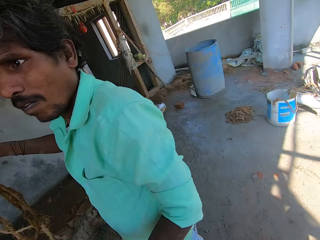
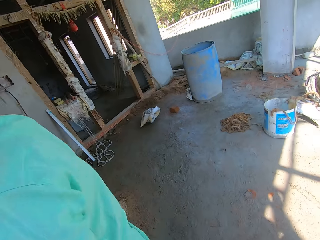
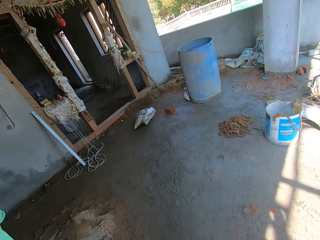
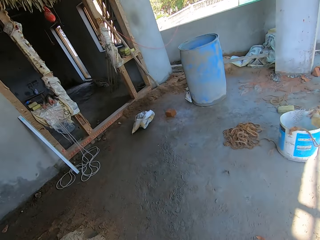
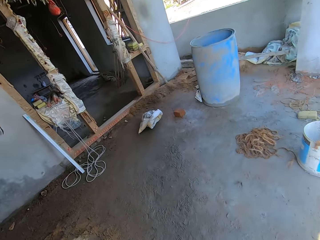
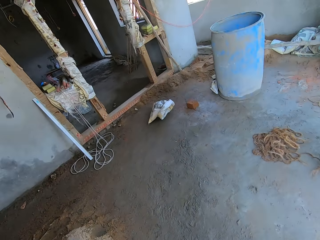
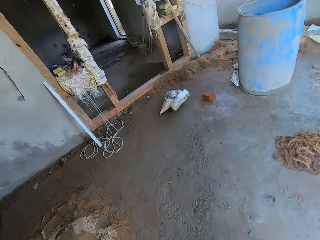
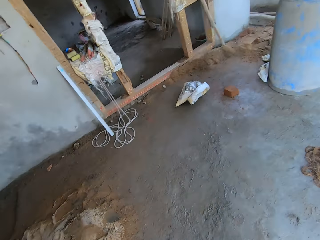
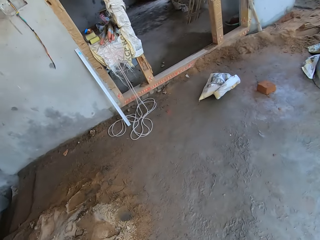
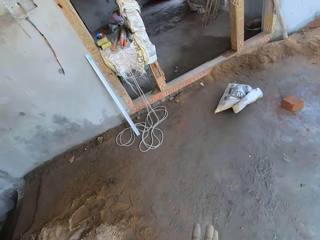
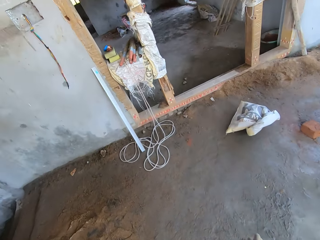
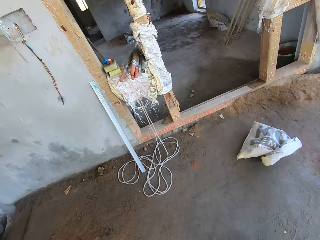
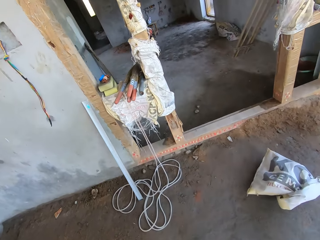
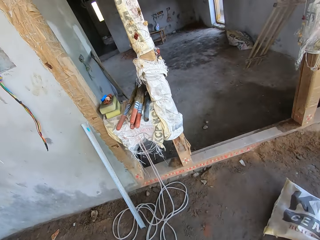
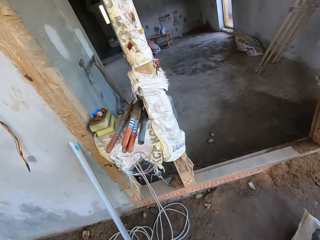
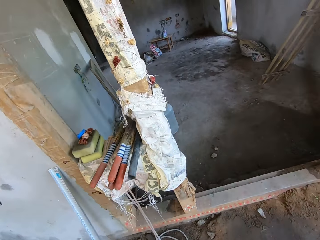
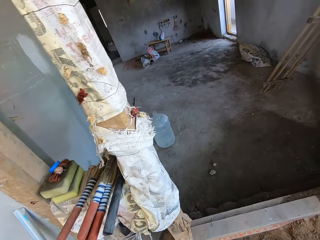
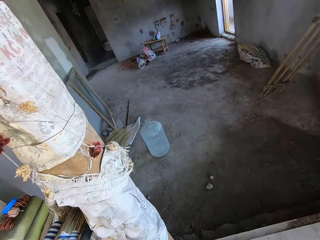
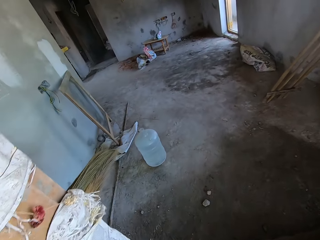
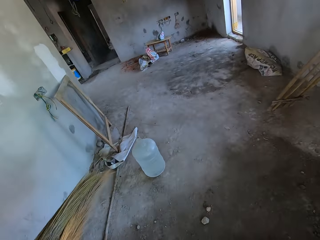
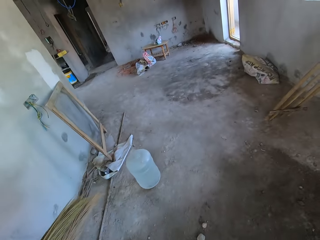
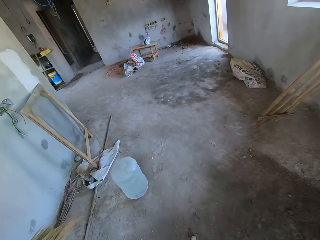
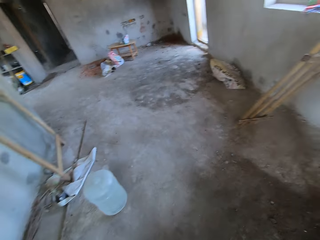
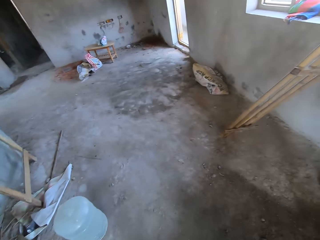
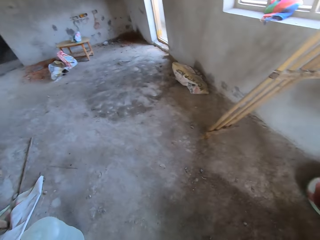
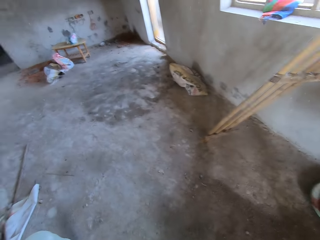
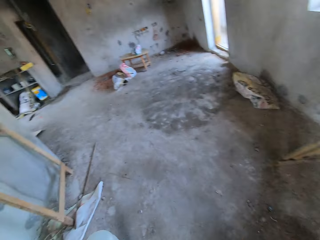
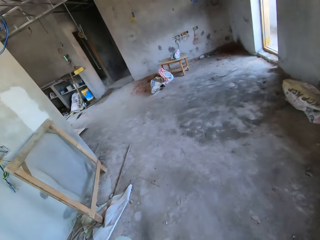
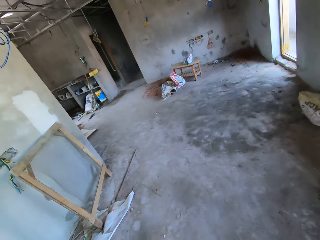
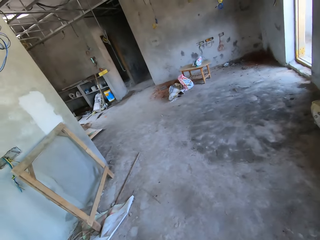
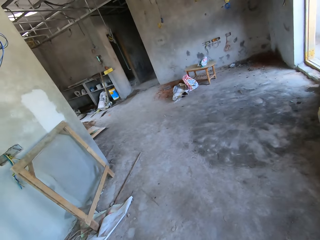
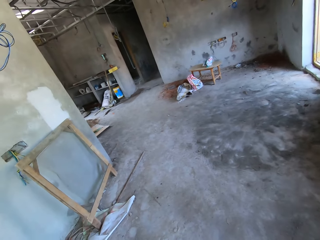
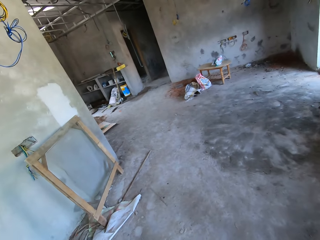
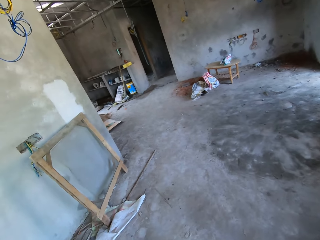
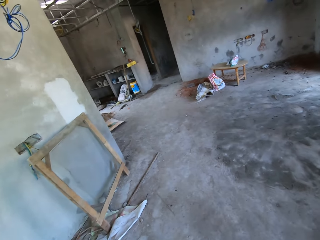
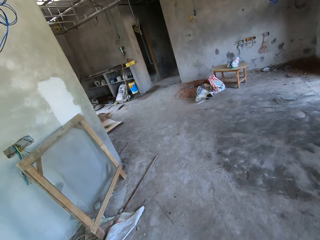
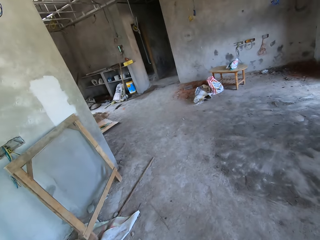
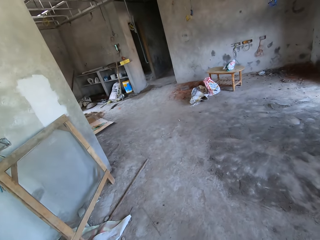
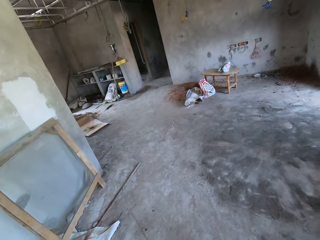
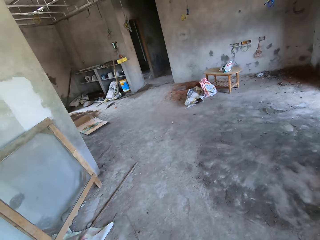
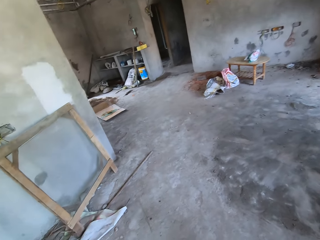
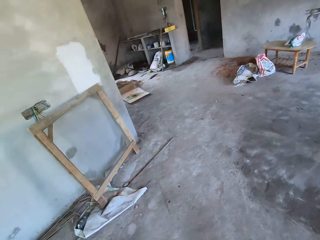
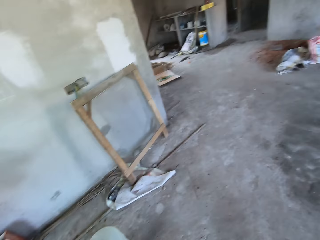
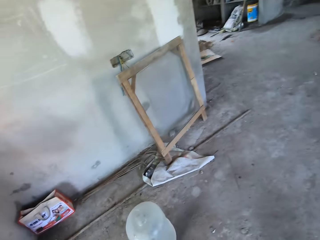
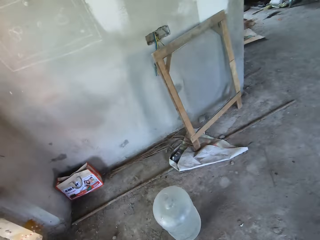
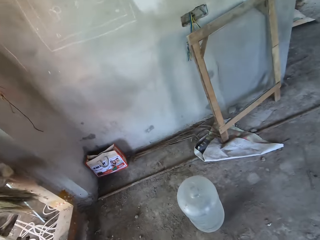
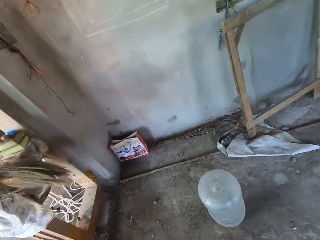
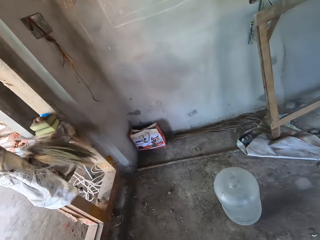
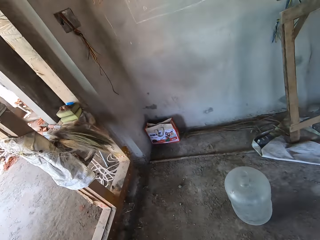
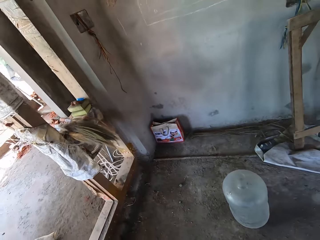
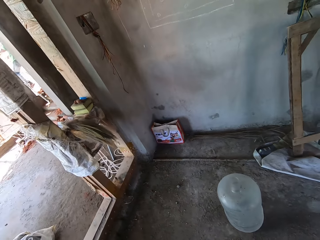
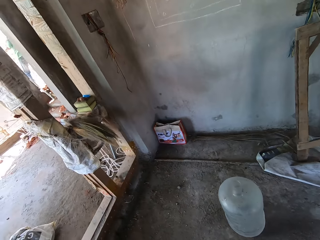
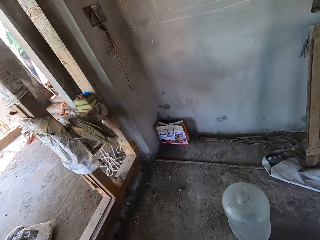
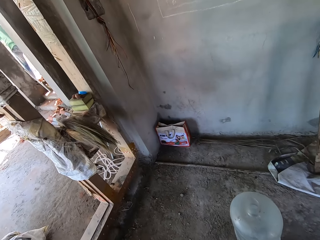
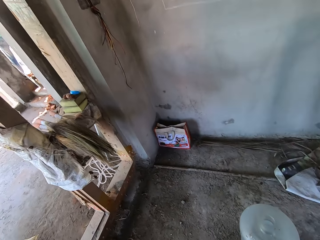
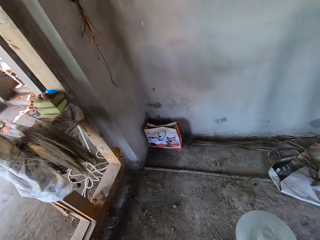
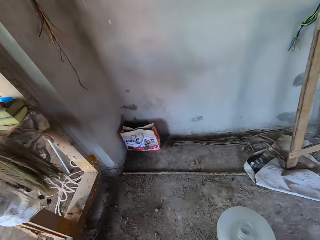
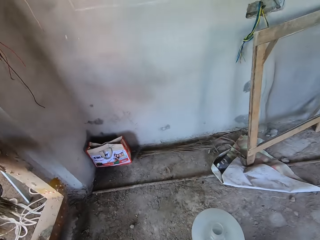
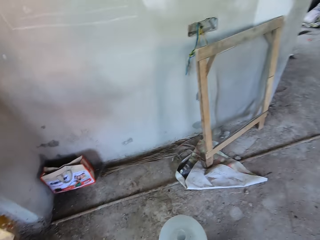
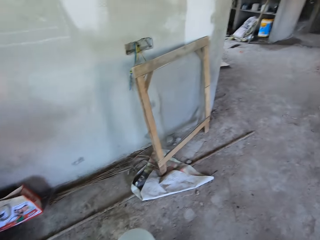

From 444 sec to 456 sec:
The camera wearer walks down the stairs. They walk in the building. They look around.

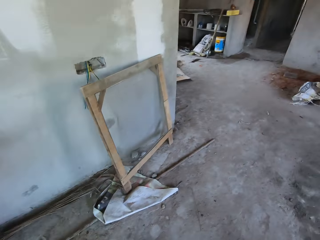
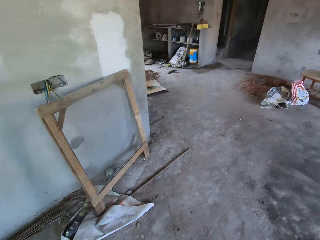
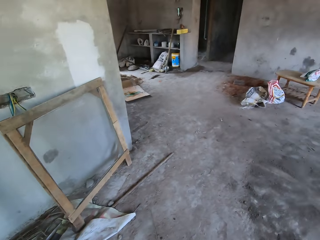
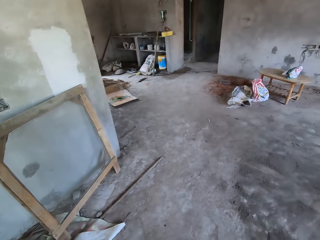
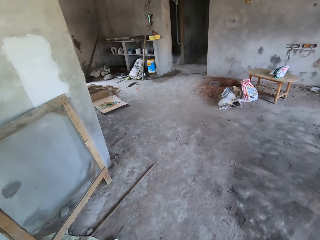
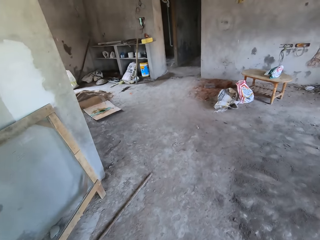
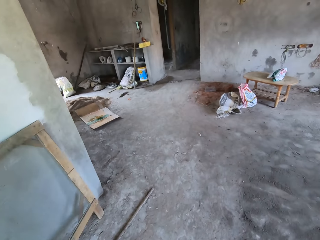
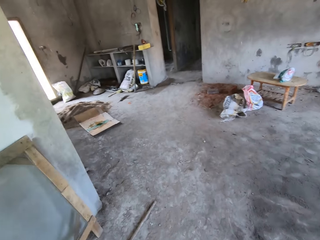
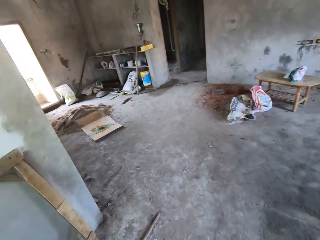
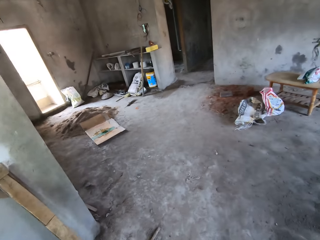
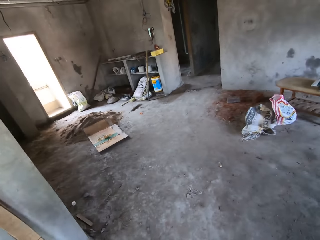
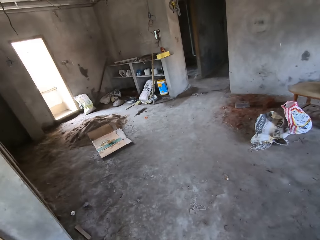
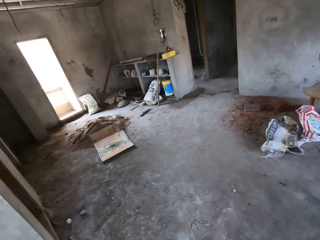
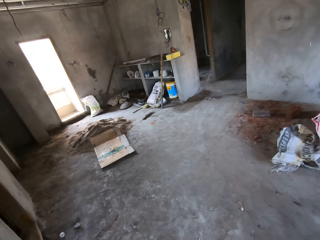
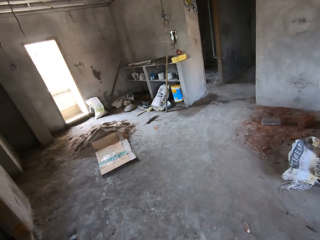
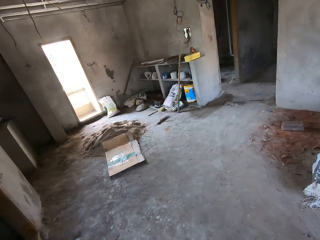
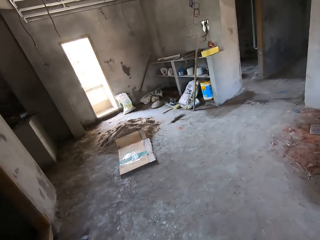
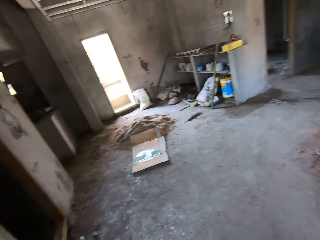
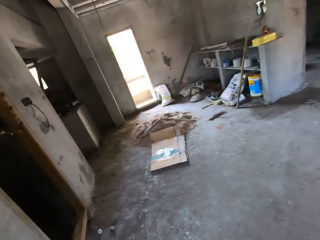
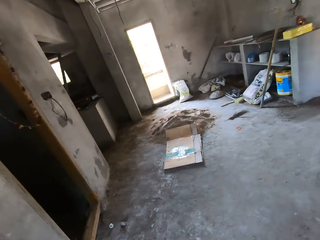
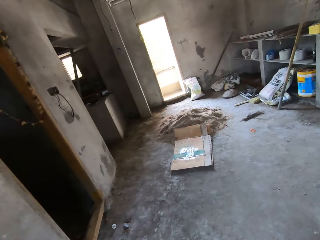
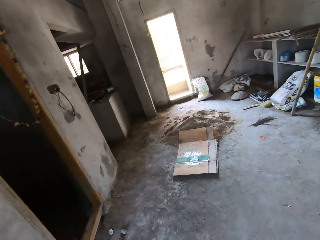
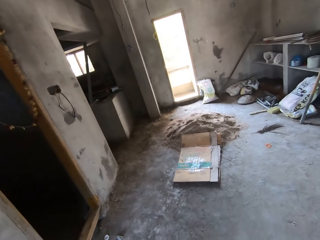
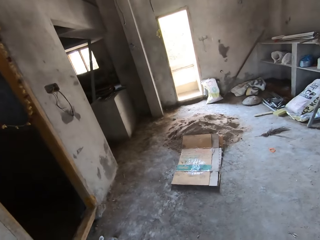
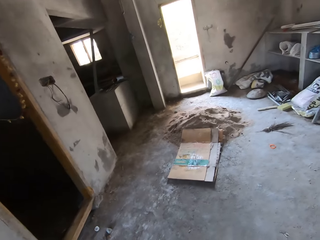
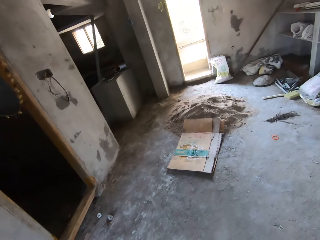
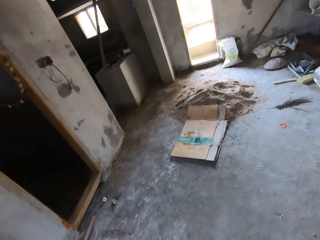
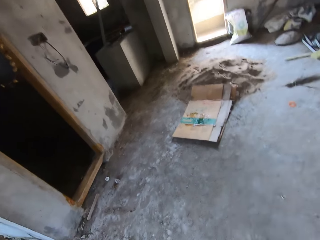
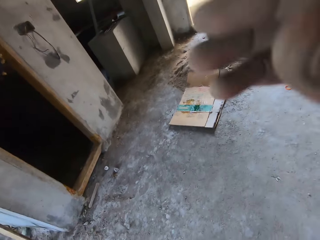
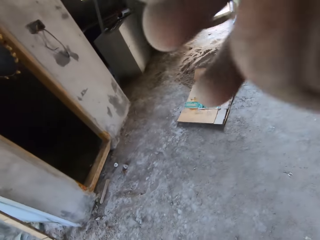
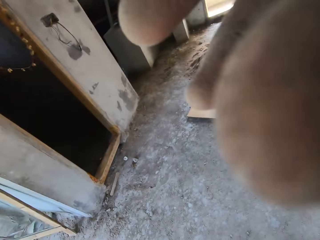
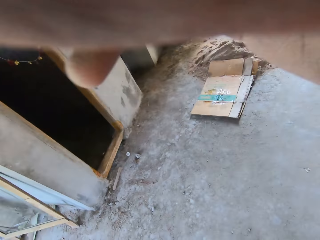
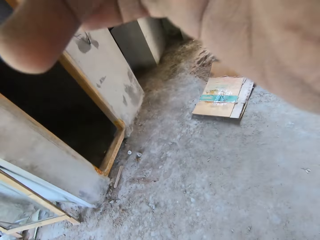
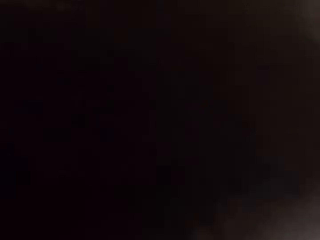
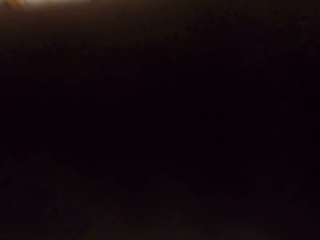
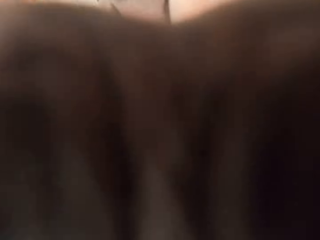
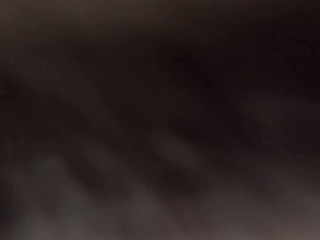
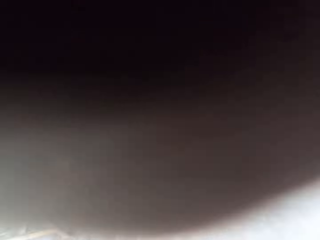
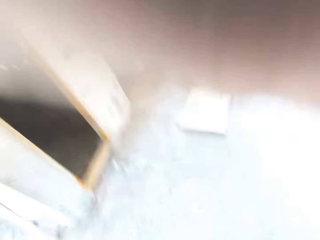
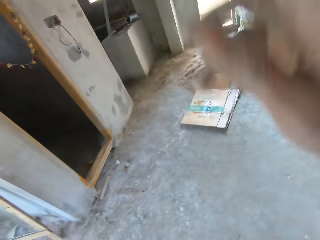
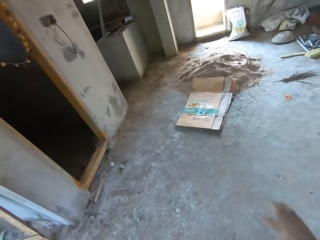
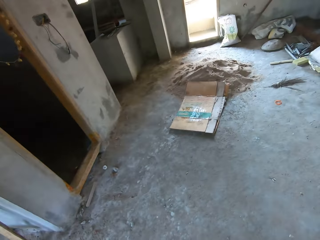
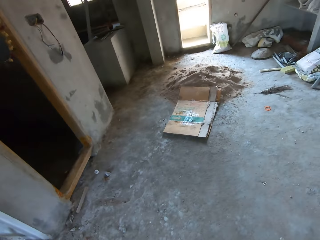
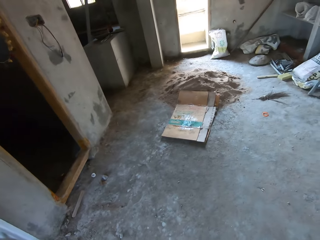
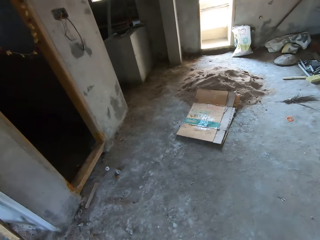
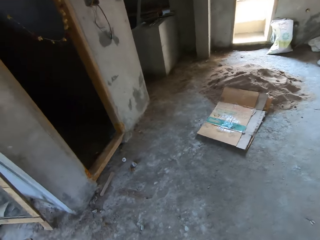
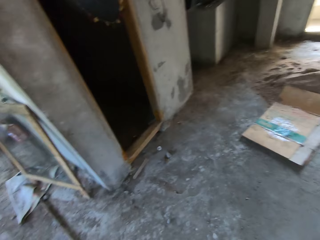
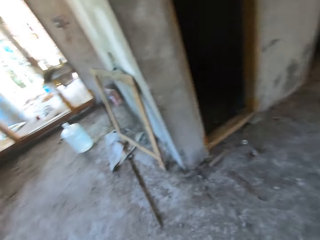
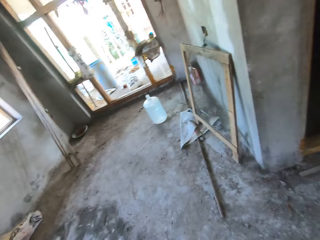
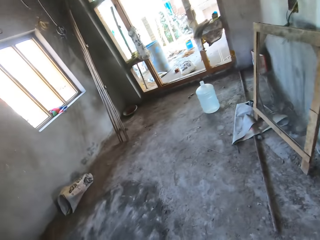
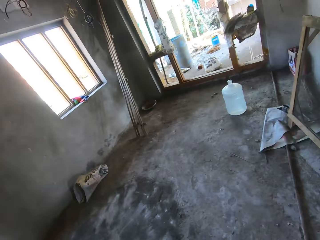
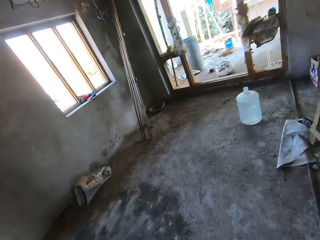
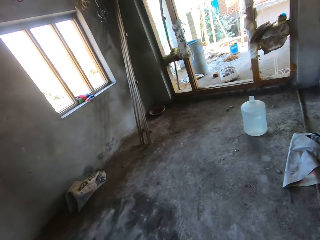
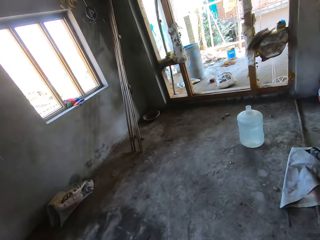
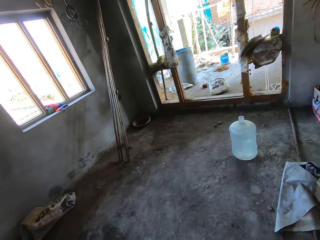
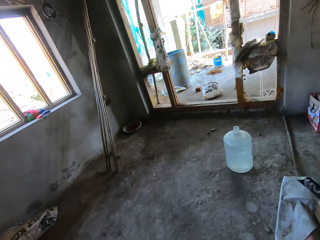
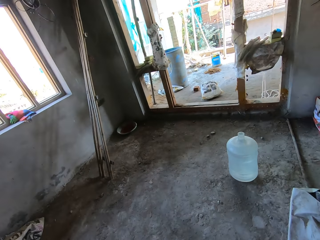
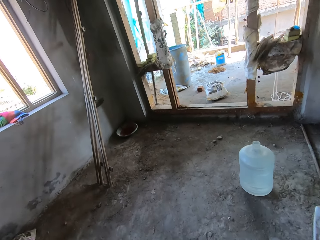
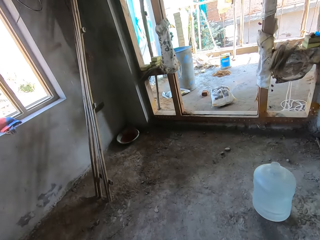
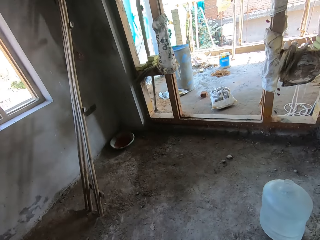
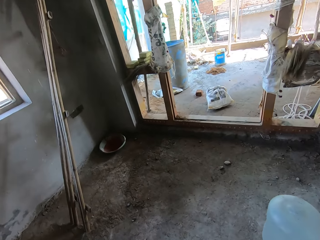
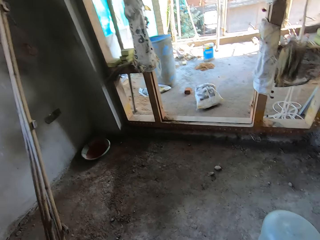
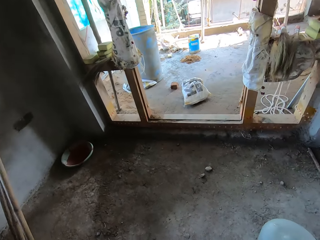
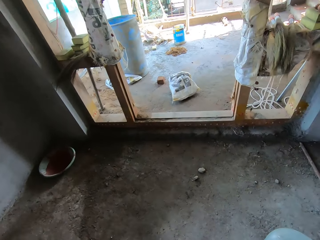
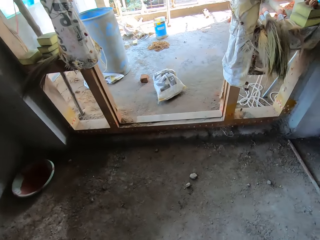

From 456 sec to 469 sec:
The camera wearer walks in the building. They adjust the head camera with the right hand. They look around. They walk in the building.
